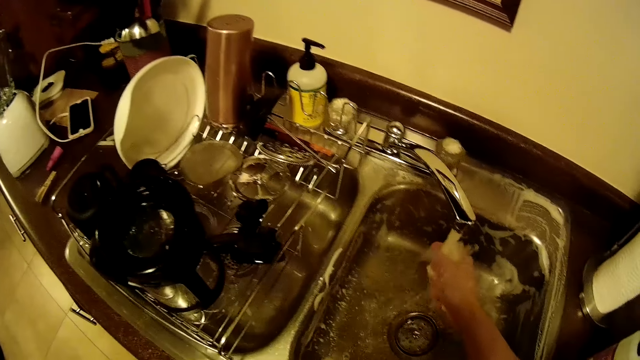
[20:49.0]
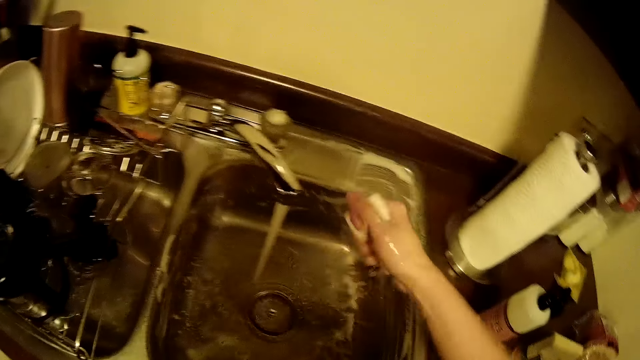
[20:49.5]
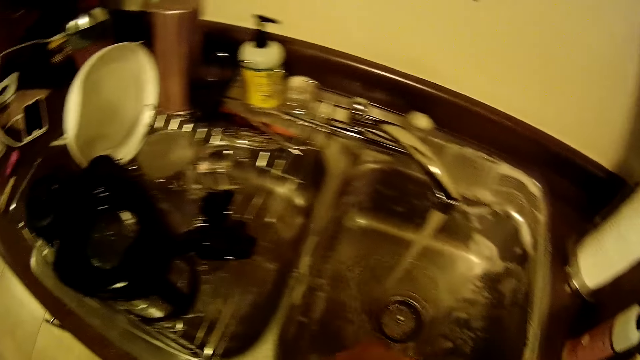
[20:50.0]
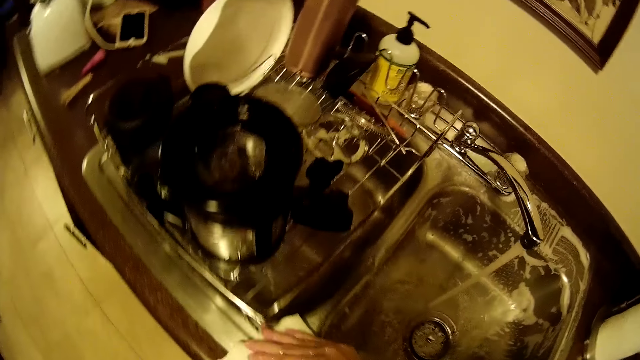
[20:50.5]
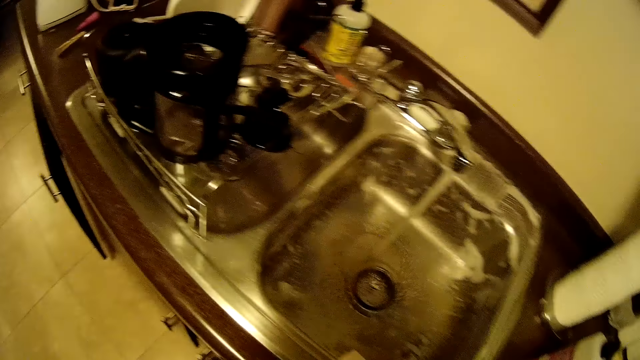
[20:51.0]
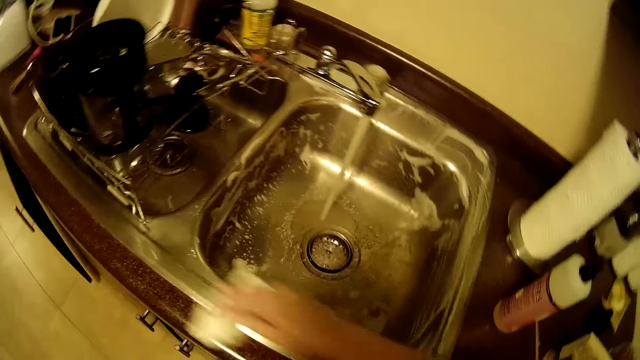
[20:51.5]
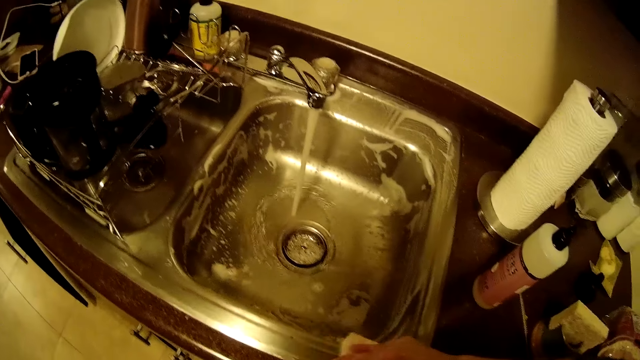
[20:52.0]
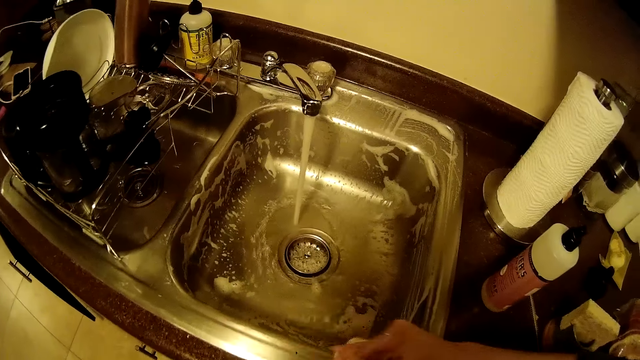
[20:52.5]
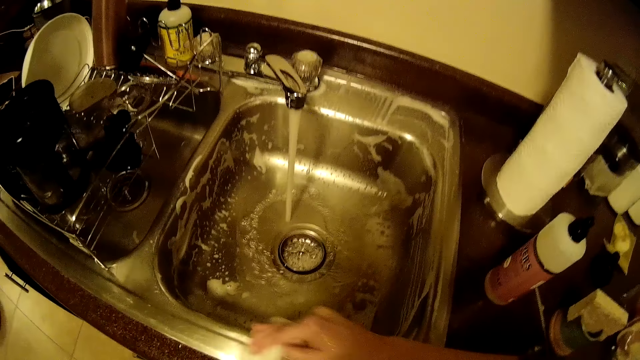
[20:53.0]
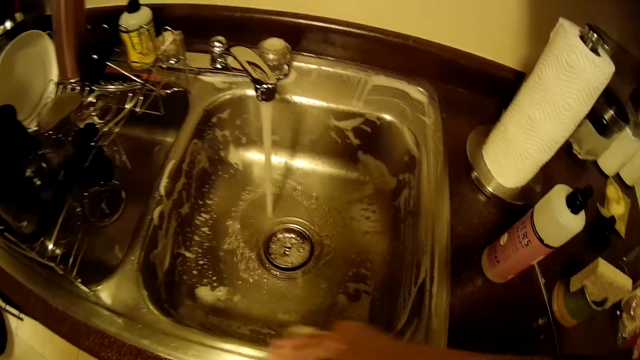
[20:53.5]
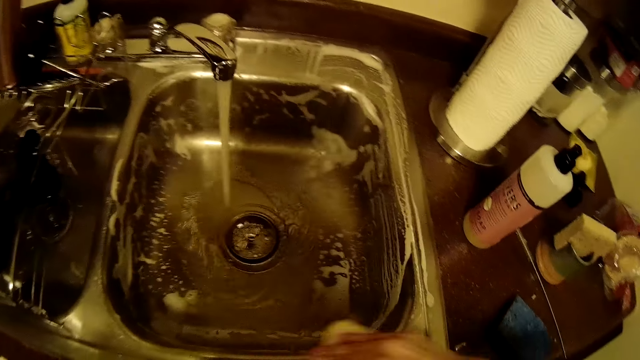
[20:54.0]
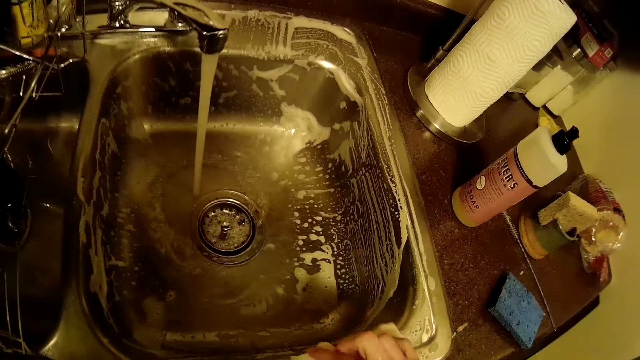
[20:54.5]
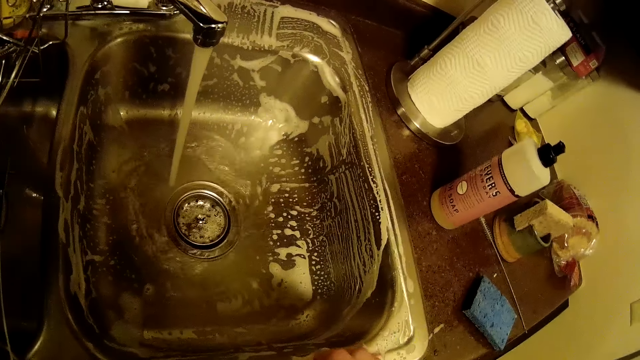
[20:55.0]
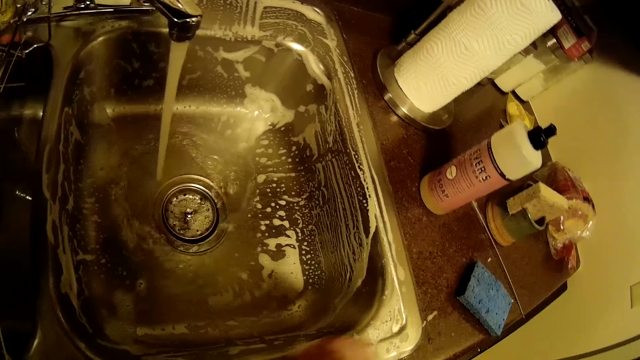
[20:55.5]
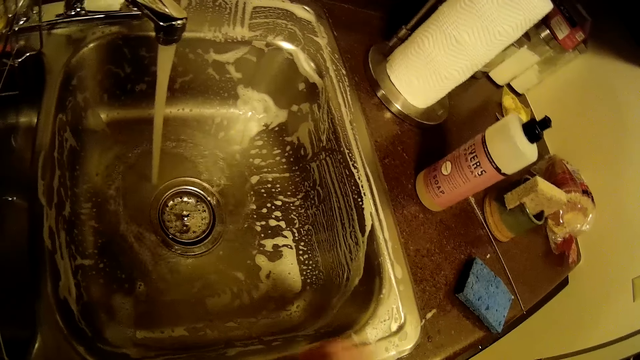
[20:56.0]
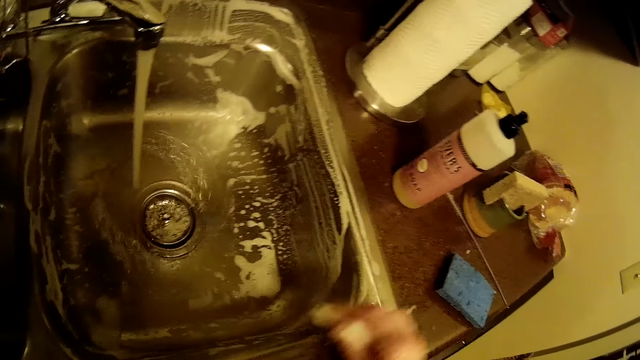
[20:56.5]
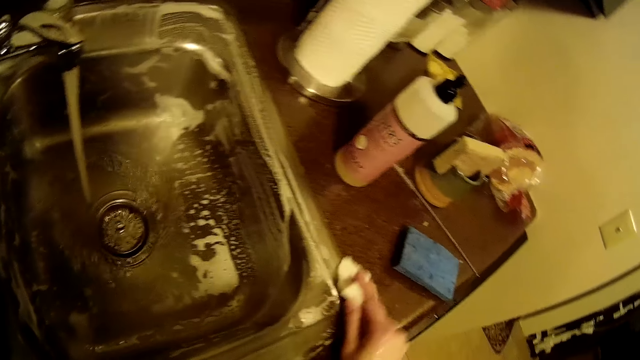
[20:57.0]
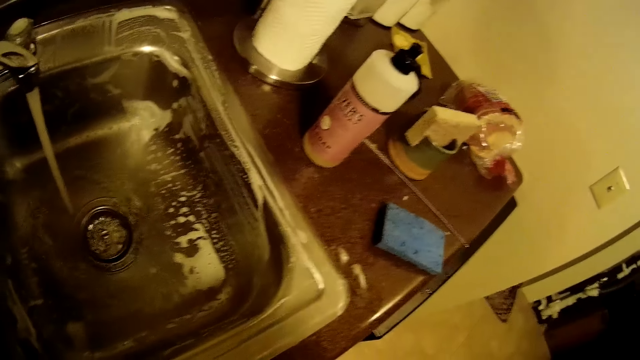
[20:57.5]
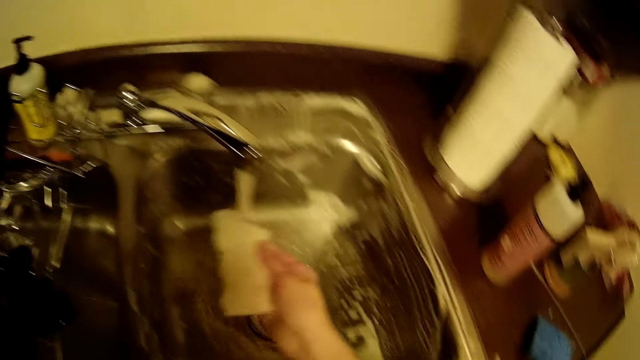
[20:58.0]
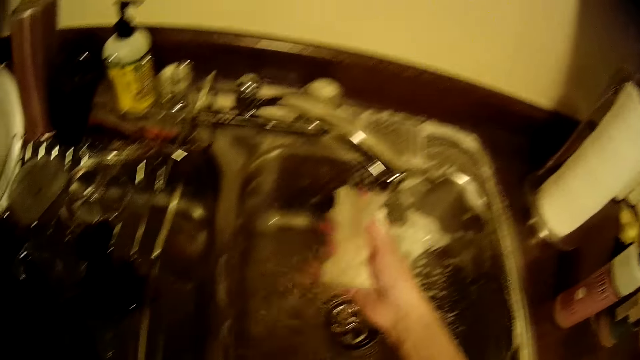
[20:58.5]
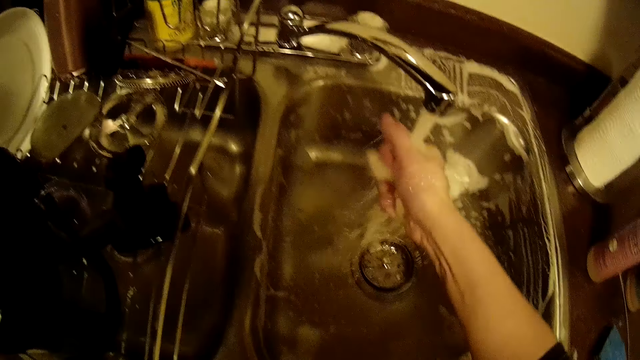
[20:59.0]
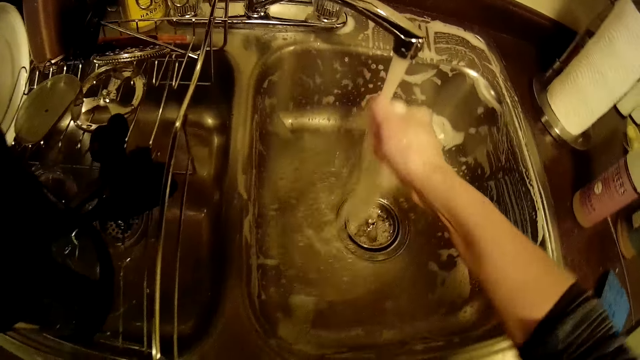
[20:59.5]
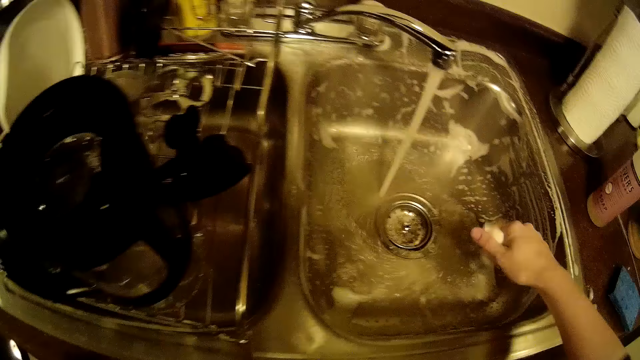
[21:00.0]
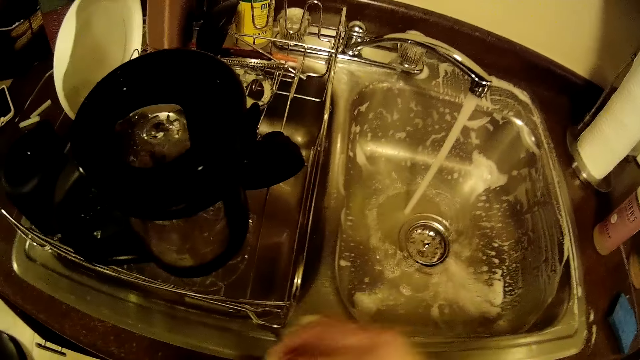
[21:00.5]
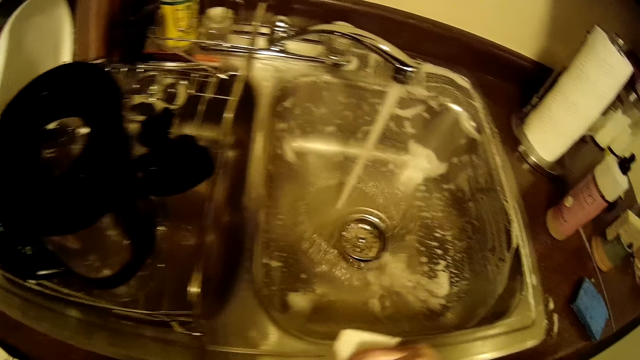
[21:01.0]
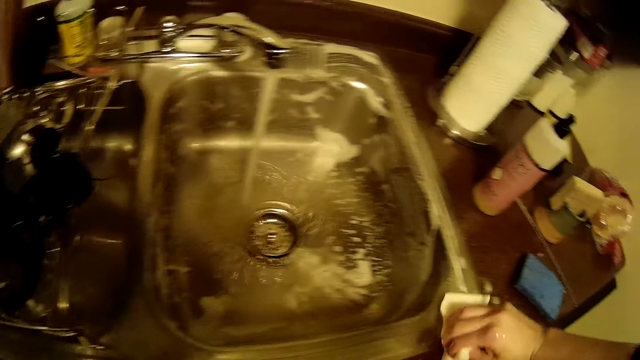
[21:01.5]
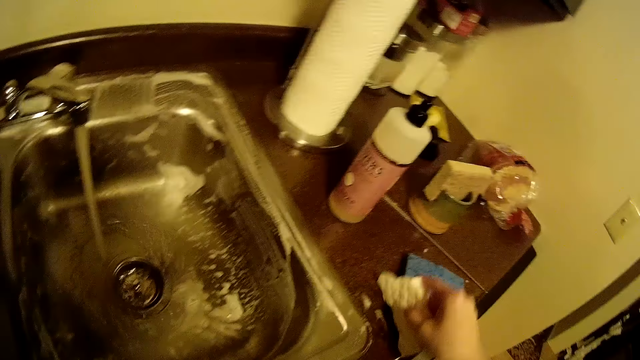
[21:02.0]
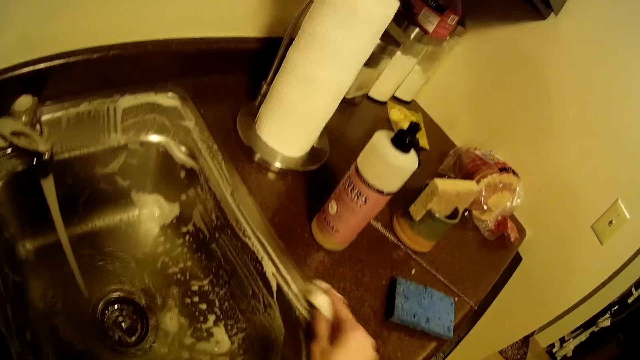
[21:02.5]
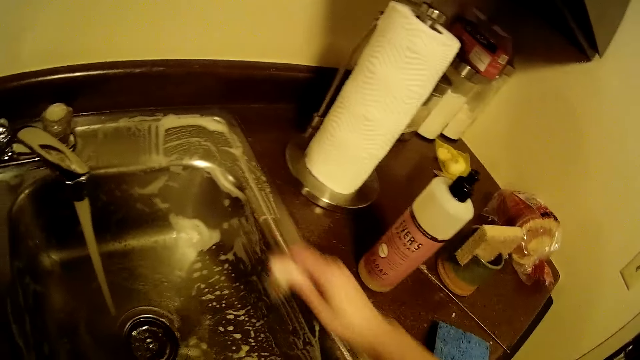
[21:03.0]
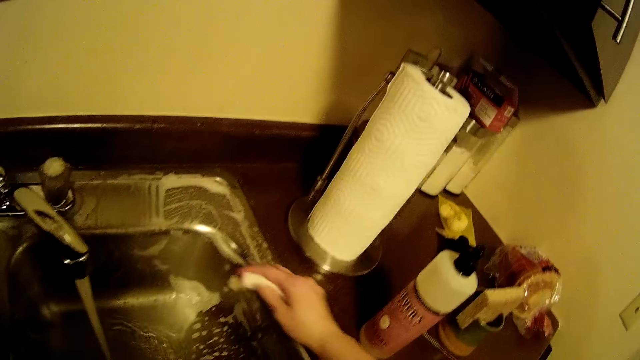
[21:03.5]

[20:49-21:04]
The camera wearer rinses the sponge under the tap with her right hand. She squeezes the wash sponge. She cleans the sink with the sponge in her right hand. She squeezes the wash sponge. She rinses the sponge under the tap with her right hand. She shakes the wash sponge. She cleans the sink with the sponge with her right hand.

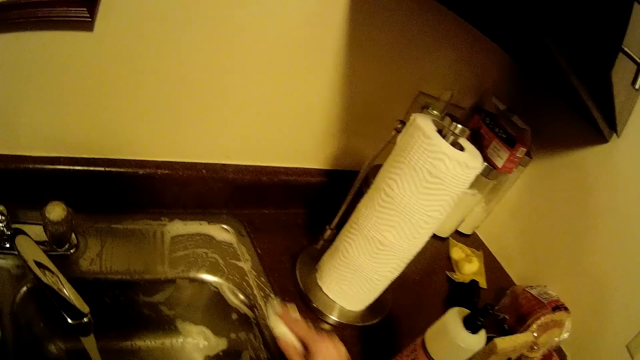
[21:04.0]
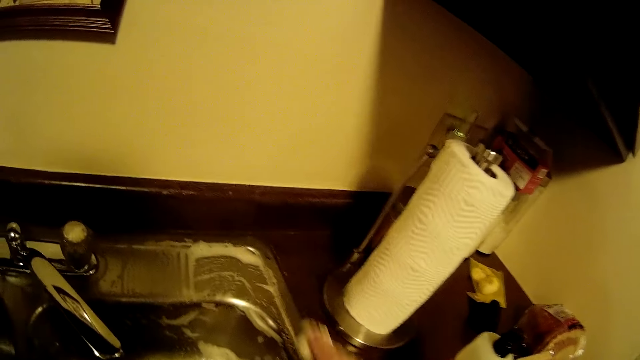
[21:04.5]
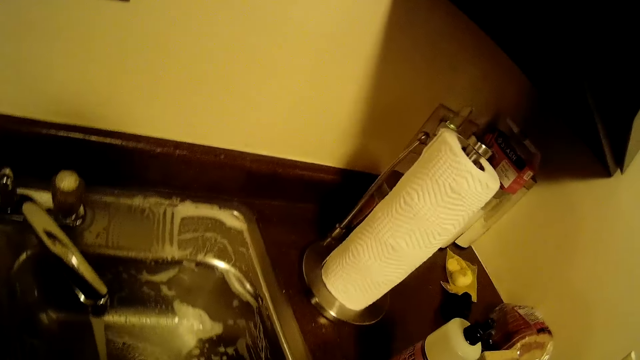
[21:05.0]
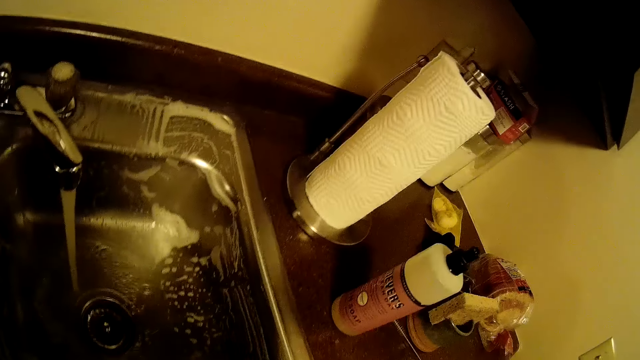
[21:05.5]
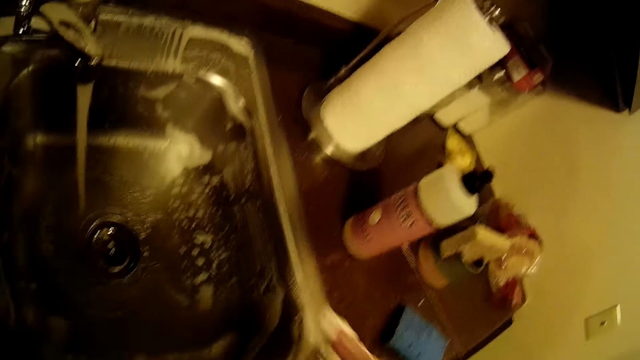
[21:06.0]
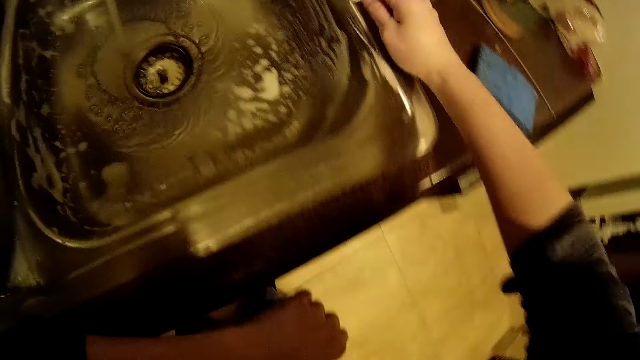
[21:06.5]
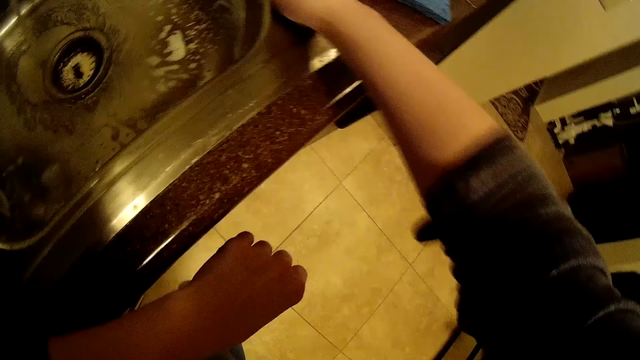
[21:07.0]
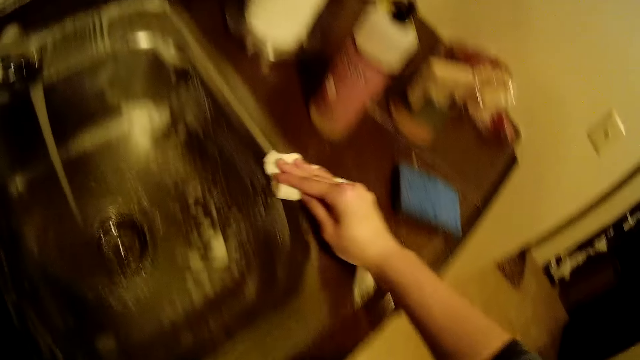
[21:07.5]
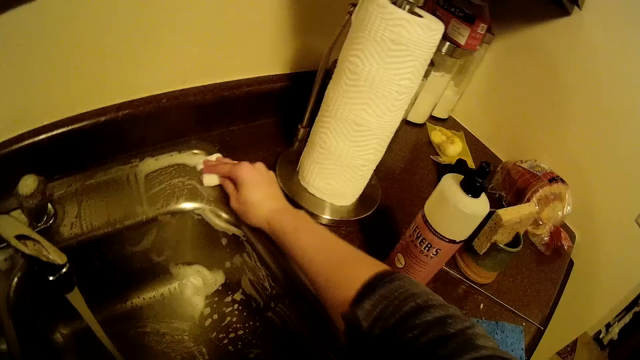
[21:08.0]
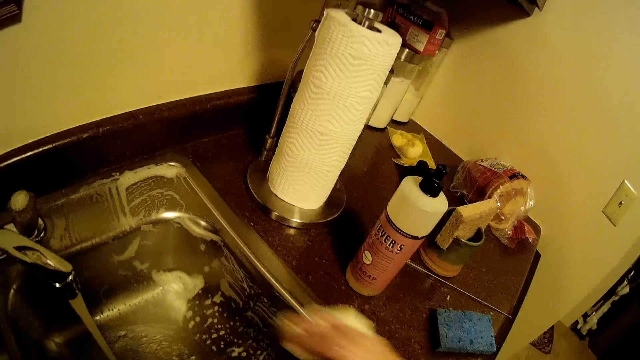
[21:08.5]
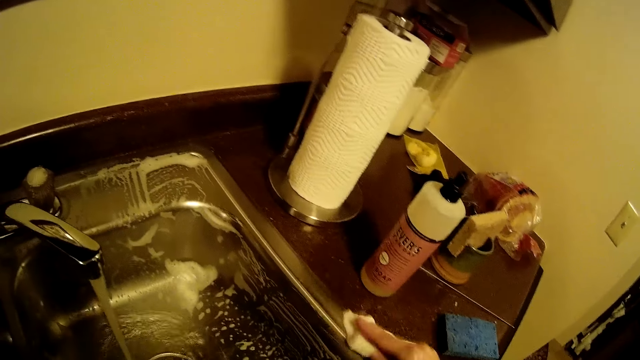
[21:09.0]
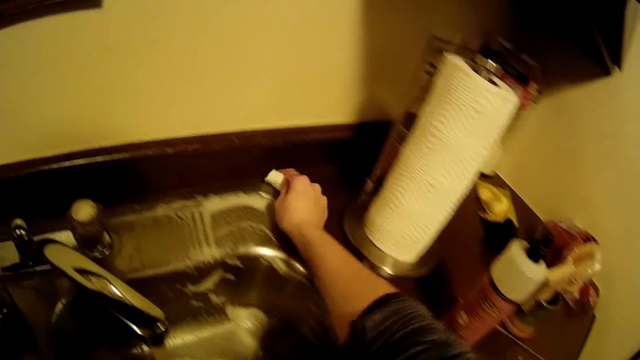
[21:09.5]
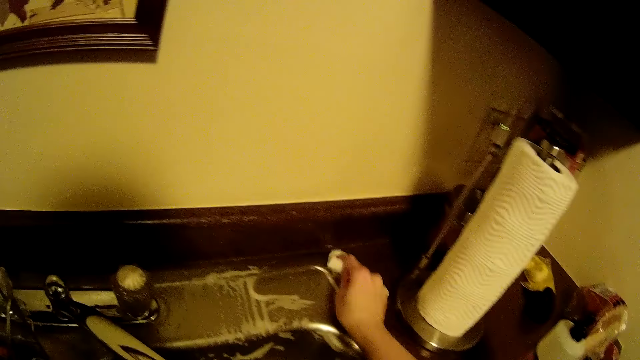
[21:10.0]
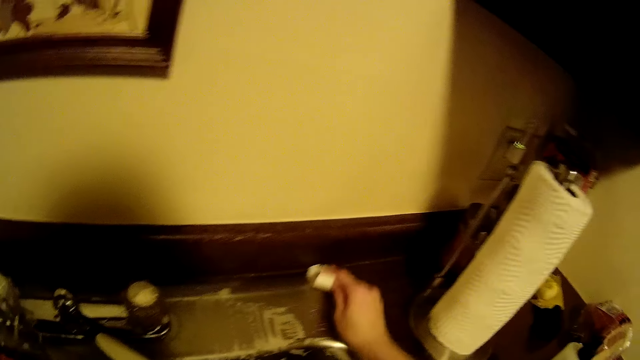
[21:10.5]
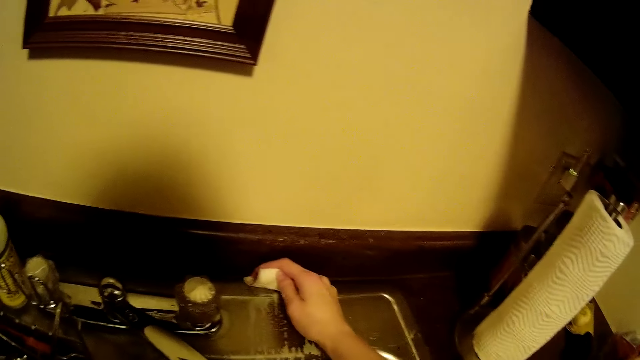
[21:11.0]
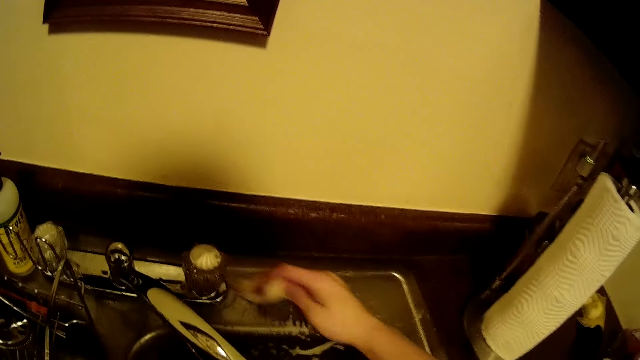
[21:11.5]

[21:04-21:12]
The camera wearer puts her left hand on the countertop.
